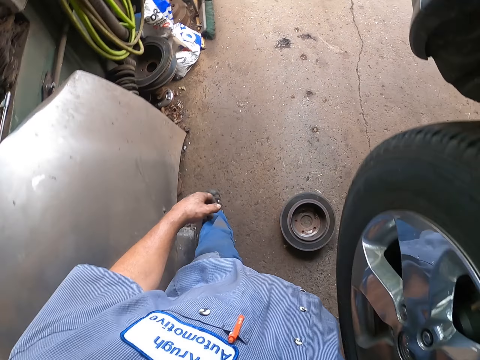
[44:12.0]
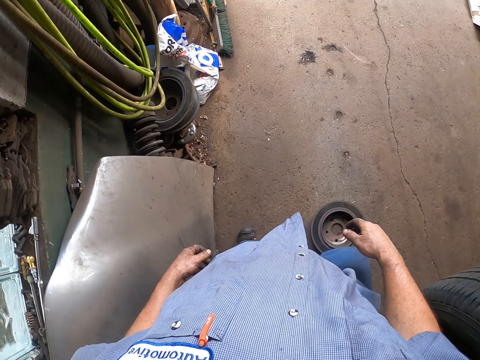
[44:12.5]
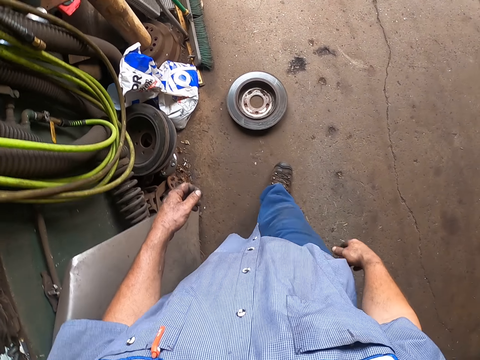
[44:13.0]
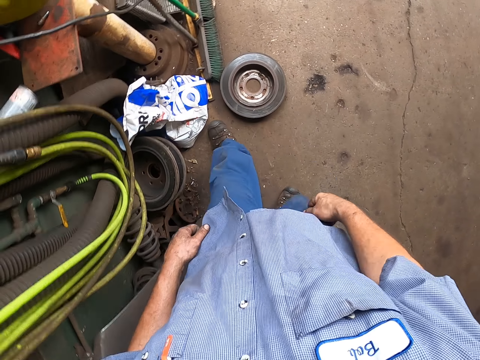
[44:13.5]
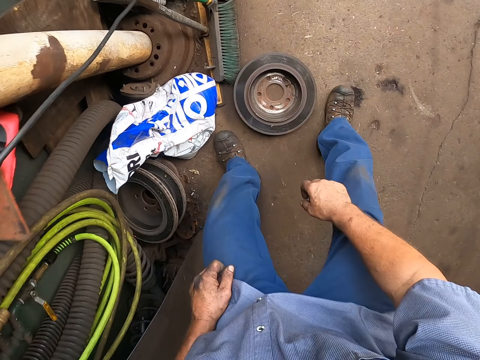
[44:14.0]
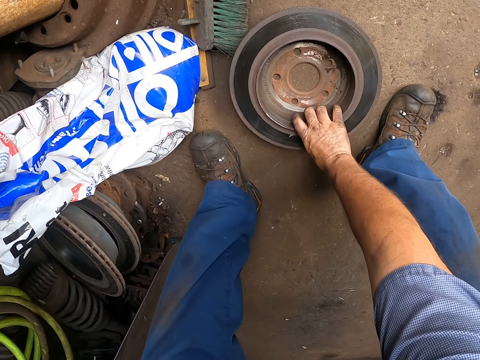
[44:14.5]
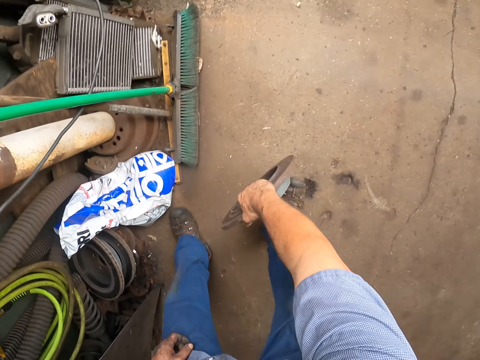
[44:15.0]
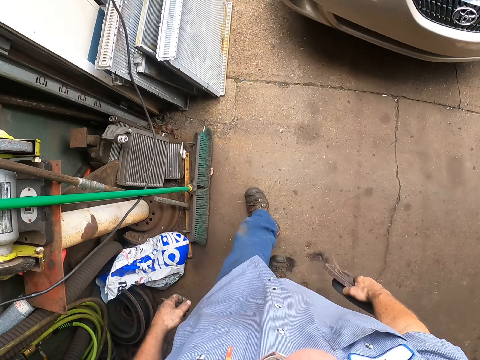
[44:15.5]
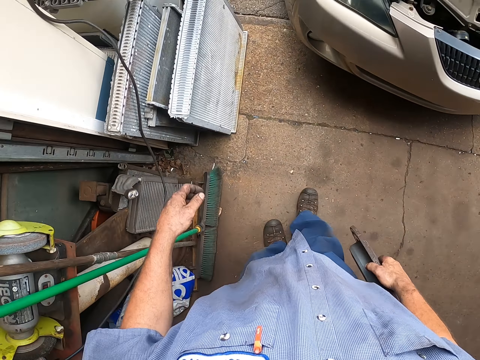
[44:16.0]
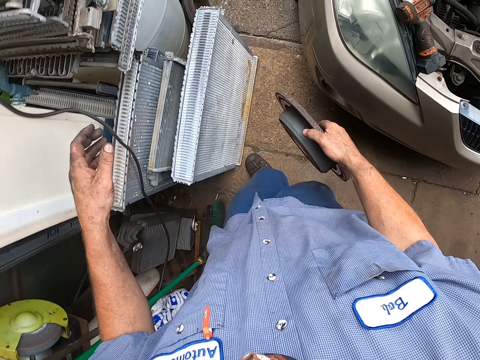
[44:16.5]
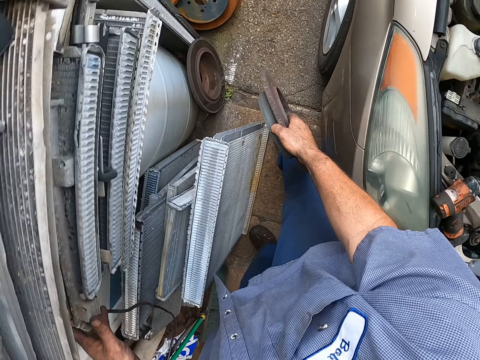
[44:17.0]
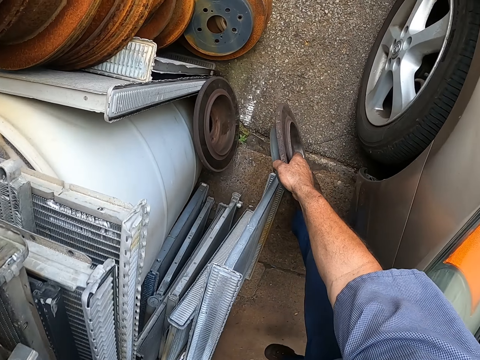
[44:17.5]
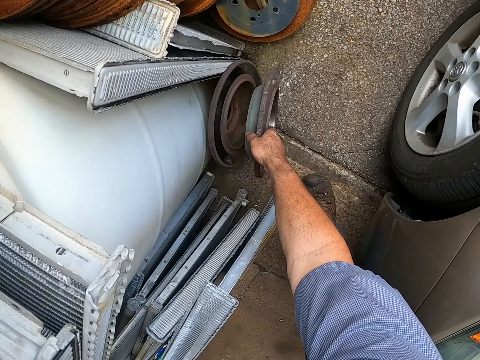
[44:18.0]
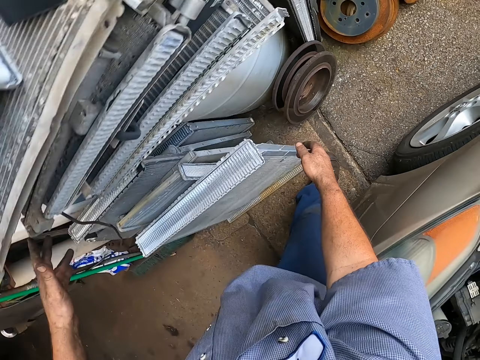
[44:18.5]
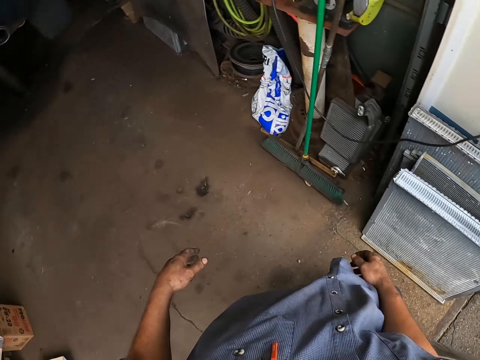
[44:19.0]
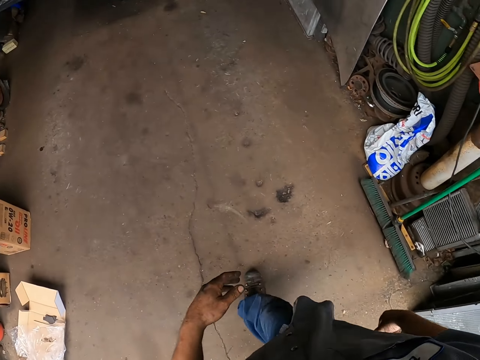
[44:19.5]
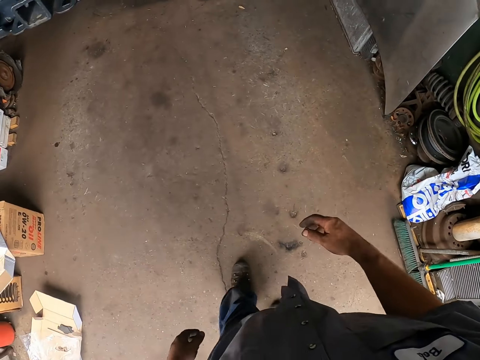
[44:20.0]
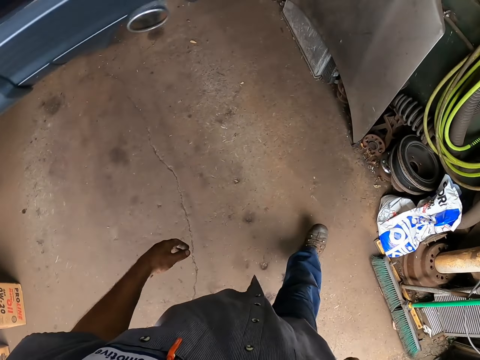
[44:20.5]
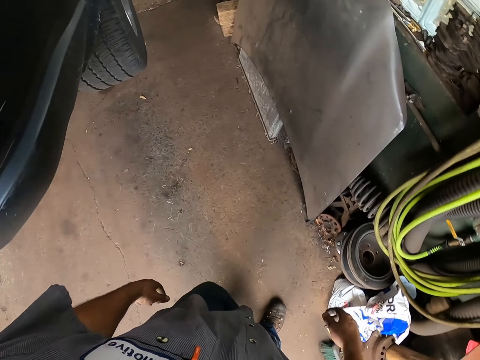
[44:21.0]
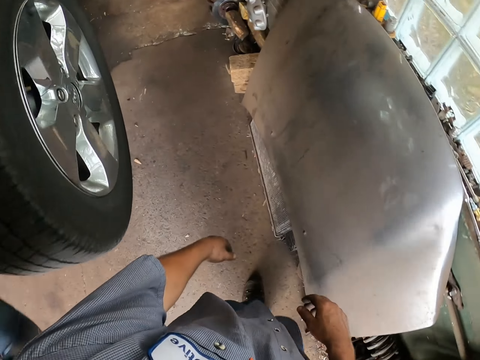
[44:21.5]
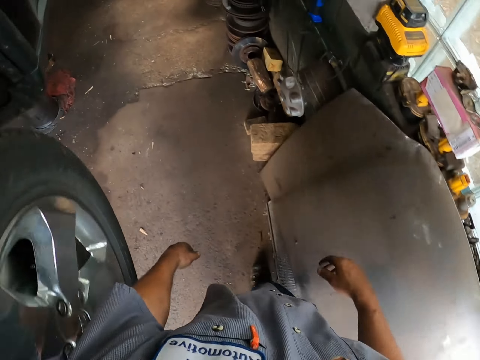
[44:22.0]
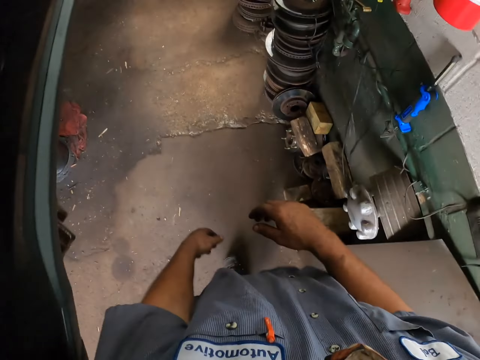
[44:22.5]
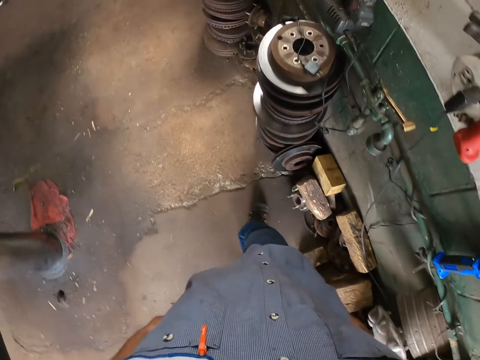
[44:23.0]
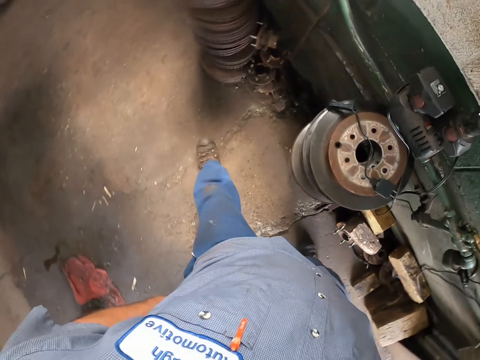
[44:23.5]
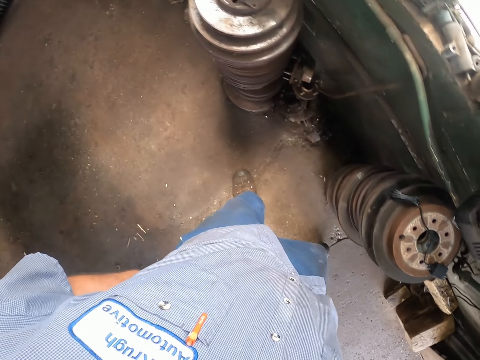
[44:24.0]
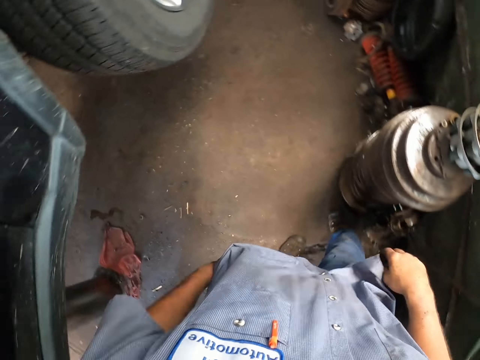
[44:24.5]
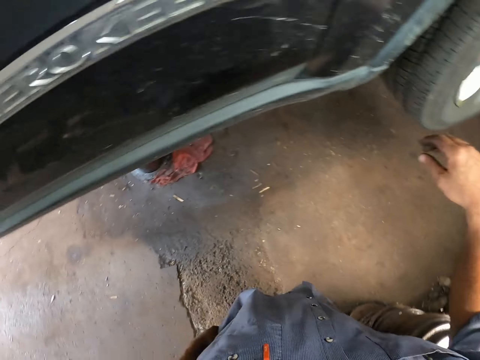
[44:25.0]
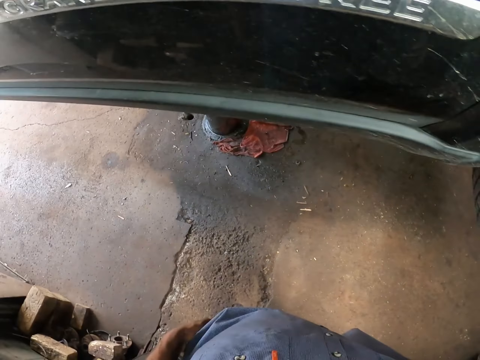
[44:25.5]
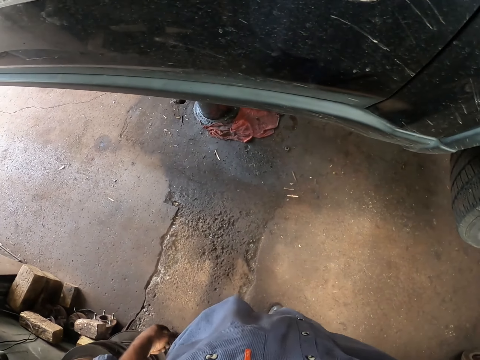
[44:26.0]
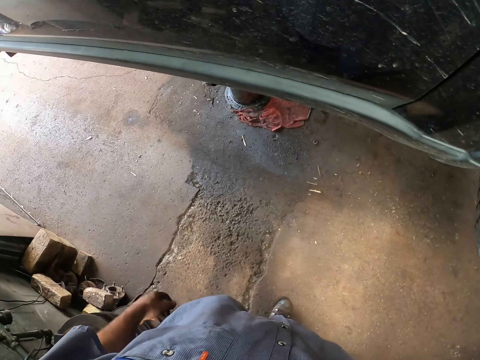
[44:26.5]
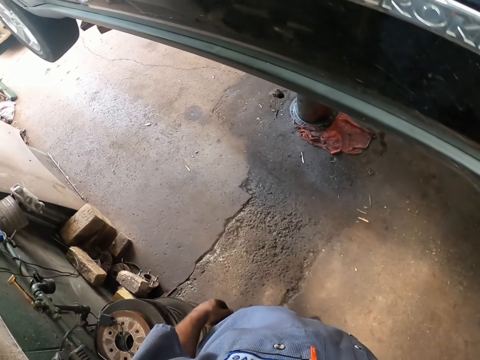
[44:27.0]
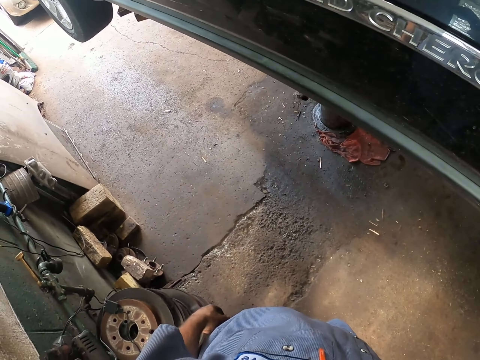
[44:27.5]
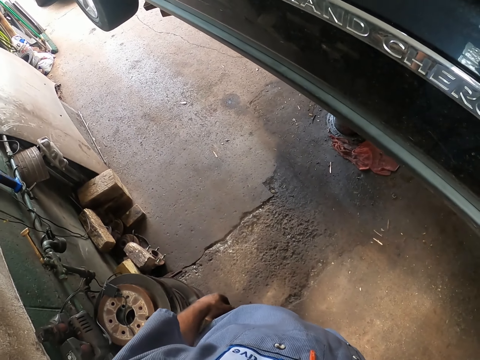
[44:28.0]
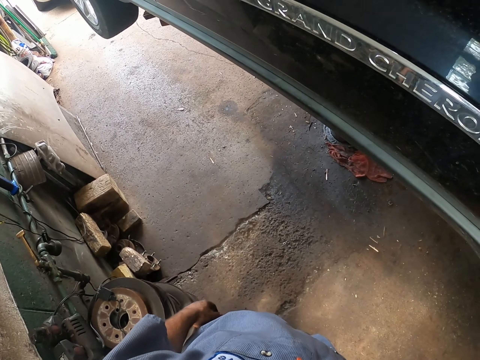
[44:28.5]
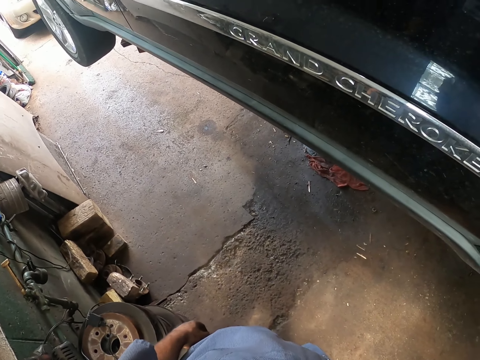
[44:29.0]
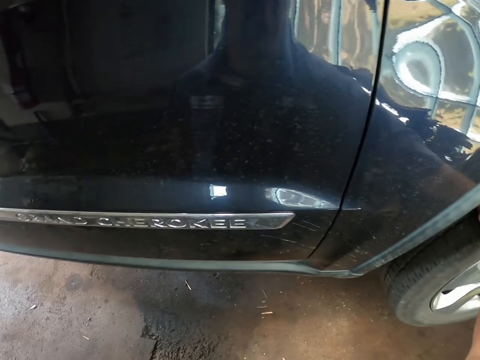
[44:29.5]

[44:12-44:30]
The camera wearer kicks a brake part with the leg. They adjust the cloth. They pick up the brake part. They walk around the garage. They move the hand aside. They place the brake part down. They walk to the car. They adjust the trouser and rest the hand on the car tyre. They look around the garage.

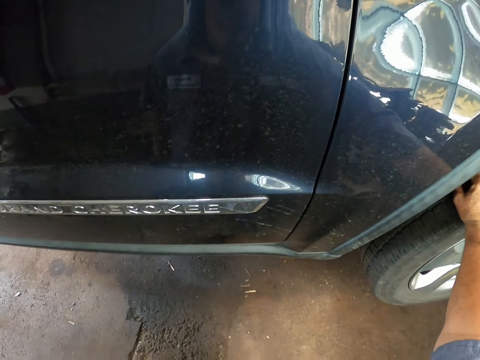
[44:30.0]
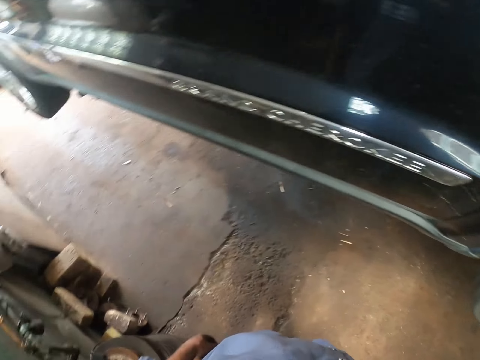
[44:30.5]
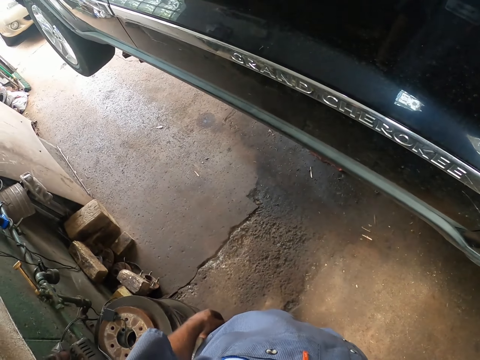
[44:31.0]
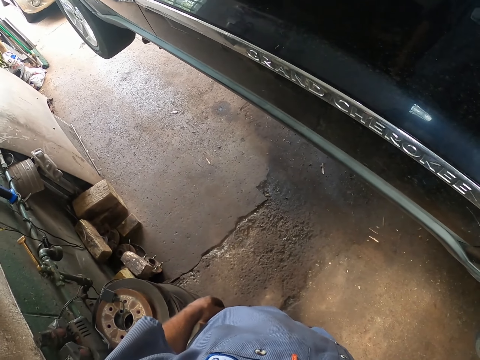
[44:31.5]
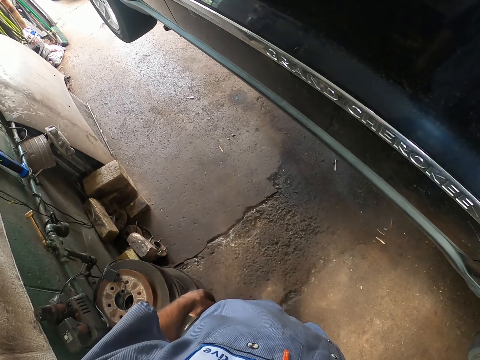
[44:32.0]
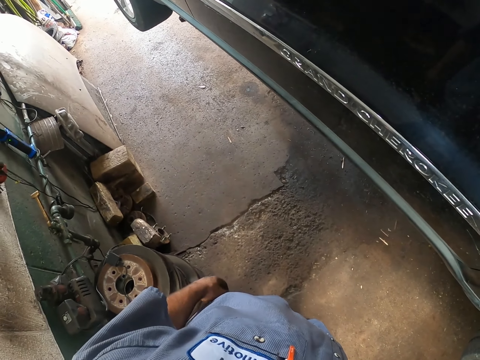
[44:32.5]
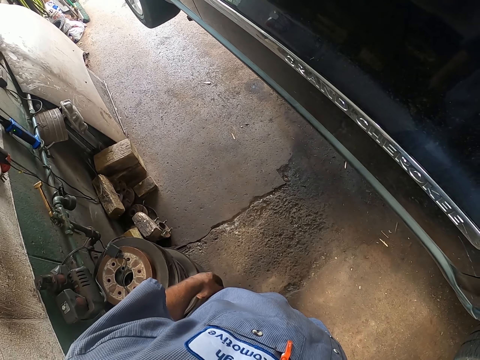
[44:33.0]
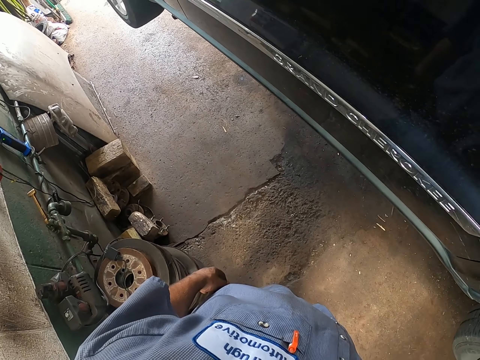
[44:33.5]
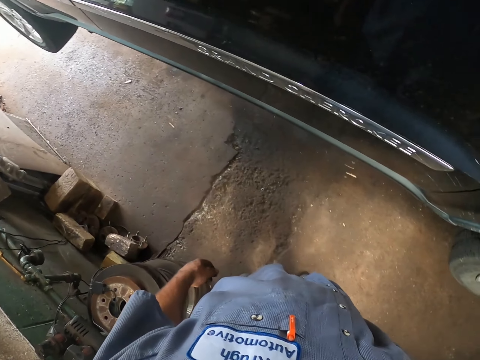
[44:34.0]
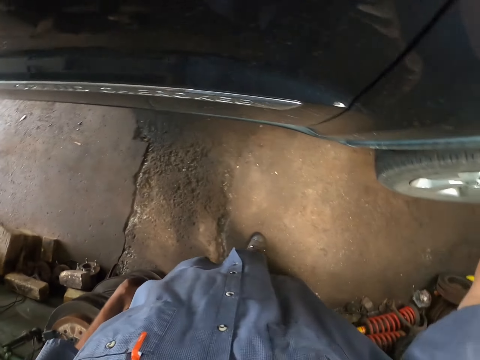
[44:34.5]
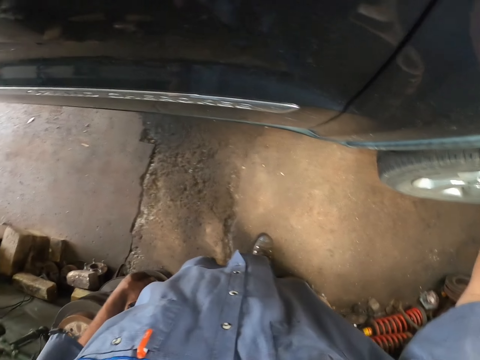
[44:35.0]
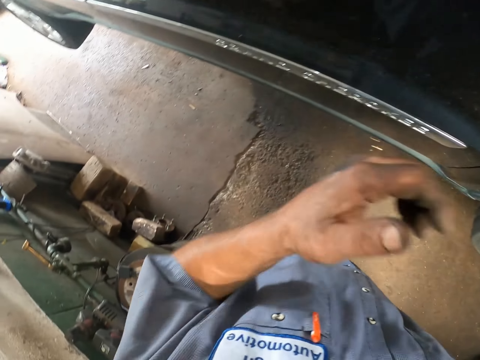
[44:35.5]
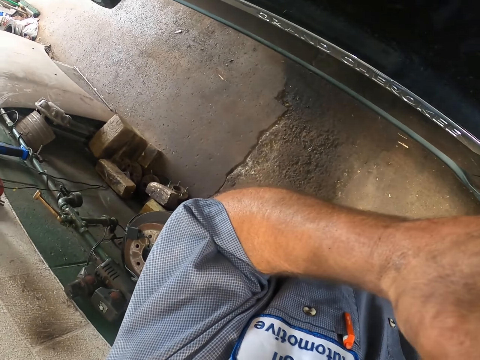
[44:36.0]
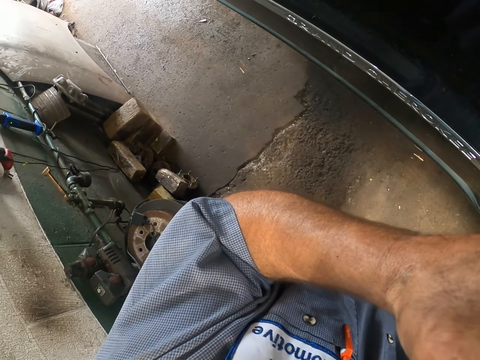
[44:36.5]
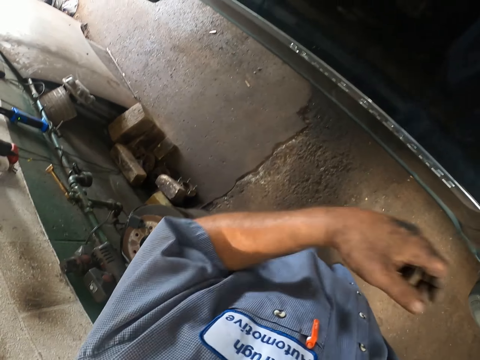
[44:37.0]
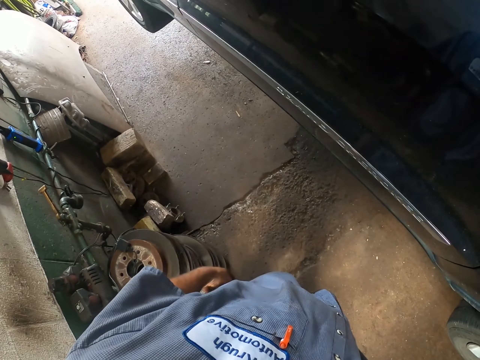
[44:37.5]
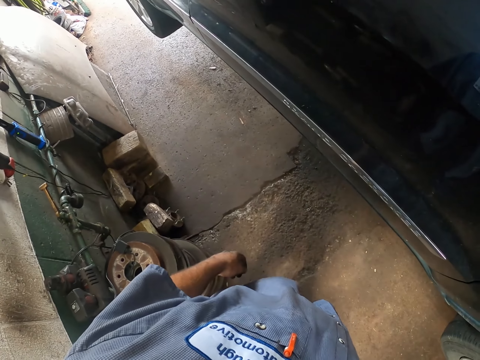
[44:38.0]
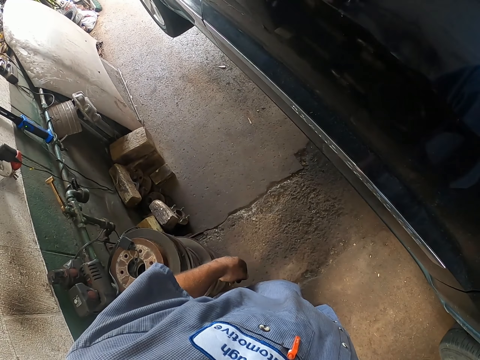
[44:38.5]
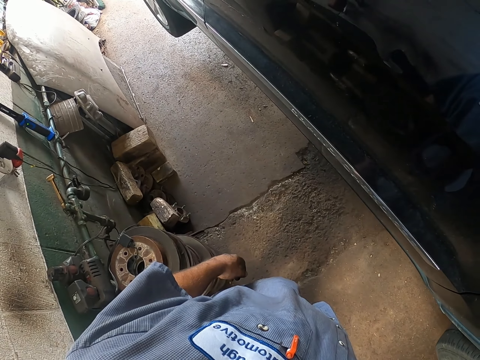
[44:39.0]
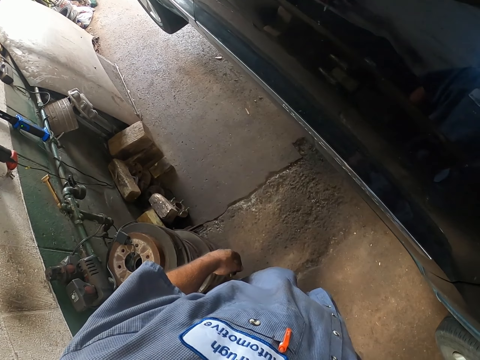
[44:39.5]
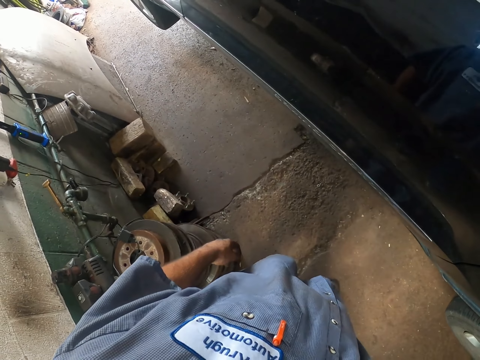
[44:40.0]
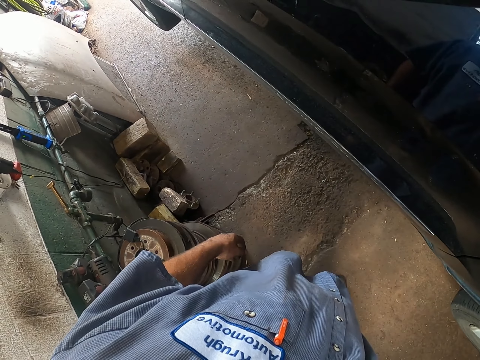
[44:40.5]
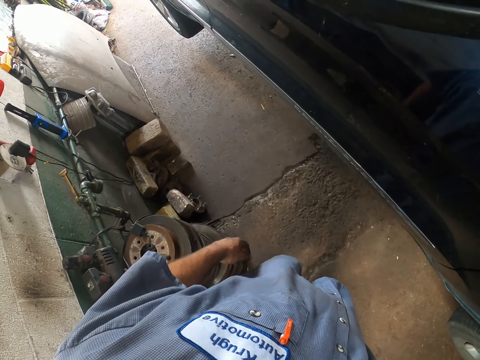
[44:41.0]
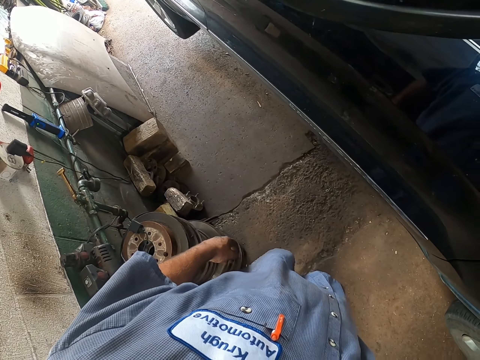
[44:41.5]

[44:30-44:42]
The camera wearer moves the hand to the face and moves the hand down.
